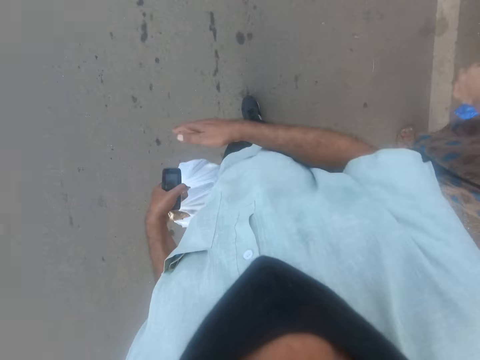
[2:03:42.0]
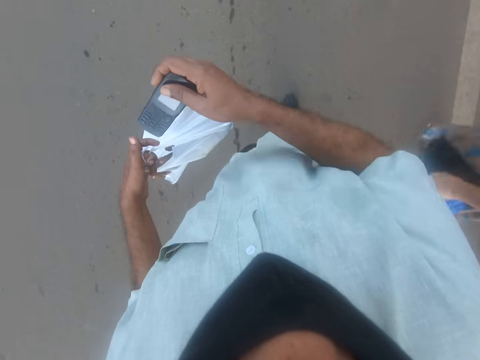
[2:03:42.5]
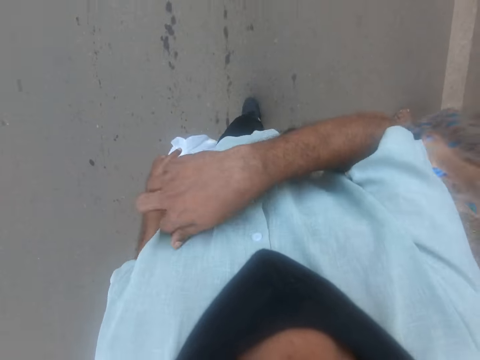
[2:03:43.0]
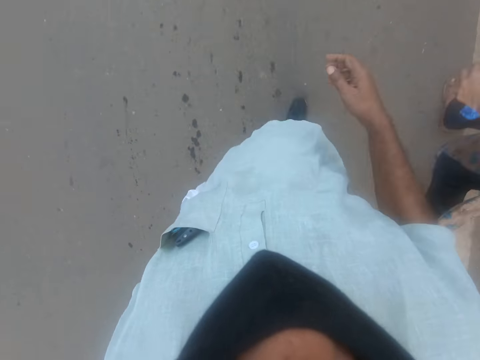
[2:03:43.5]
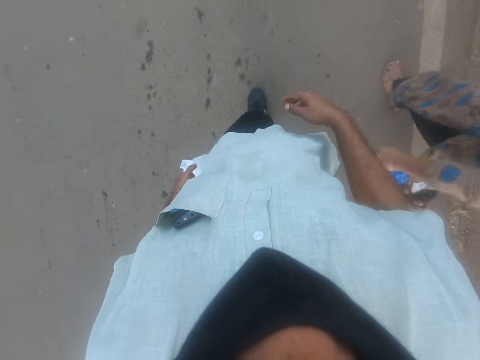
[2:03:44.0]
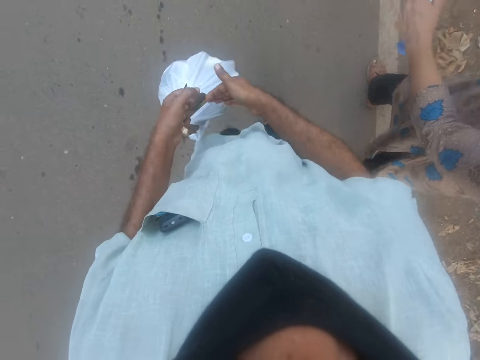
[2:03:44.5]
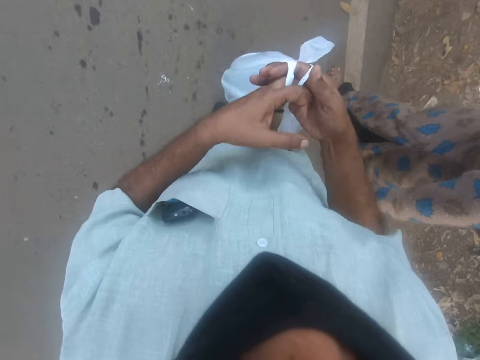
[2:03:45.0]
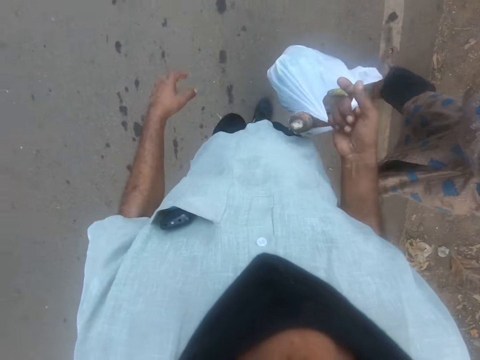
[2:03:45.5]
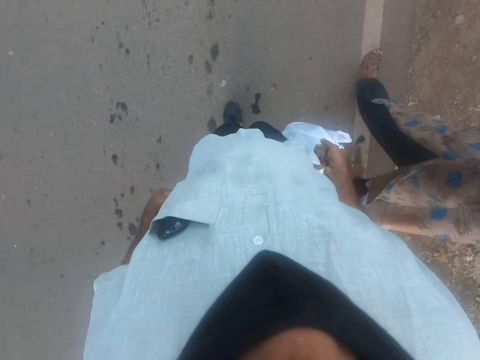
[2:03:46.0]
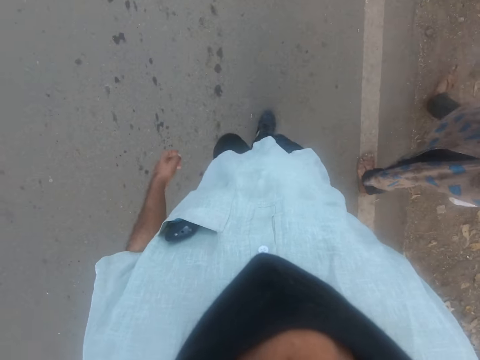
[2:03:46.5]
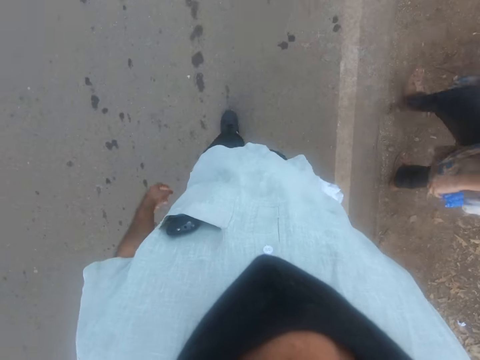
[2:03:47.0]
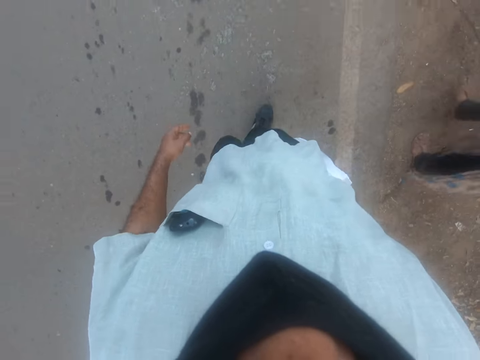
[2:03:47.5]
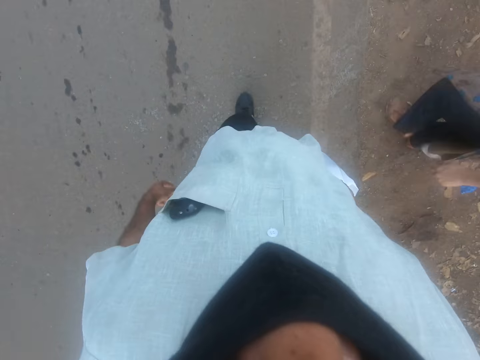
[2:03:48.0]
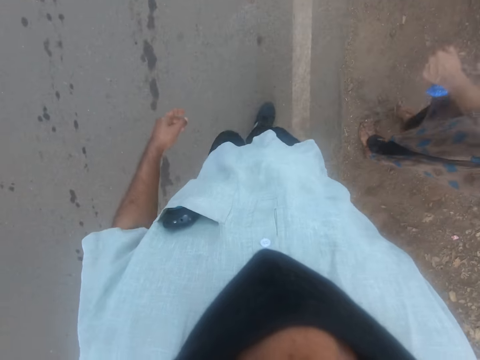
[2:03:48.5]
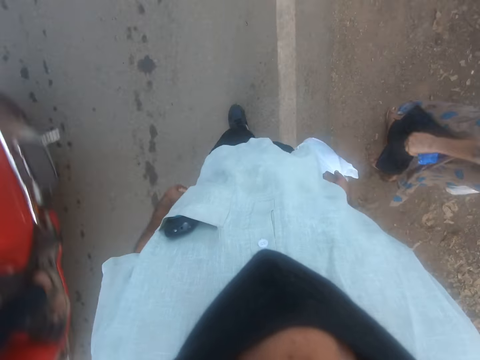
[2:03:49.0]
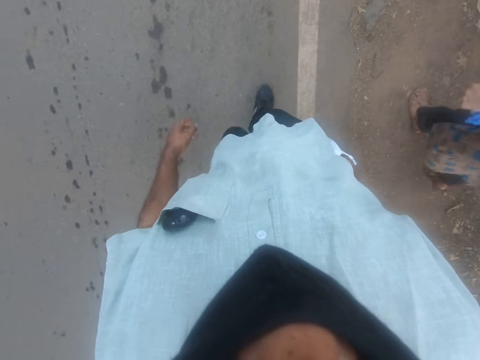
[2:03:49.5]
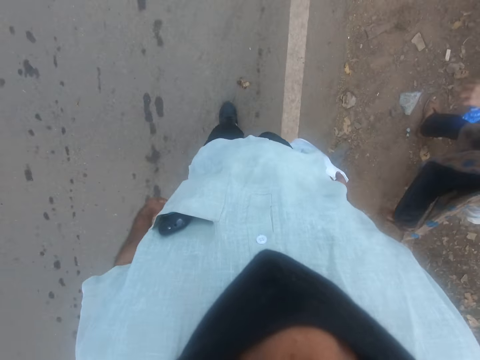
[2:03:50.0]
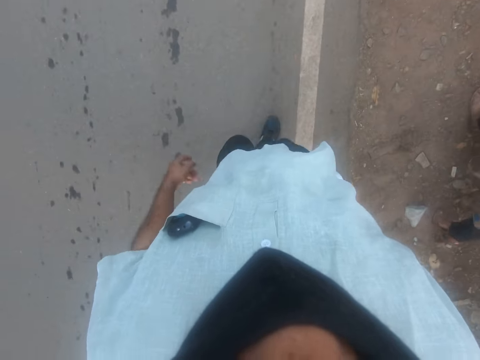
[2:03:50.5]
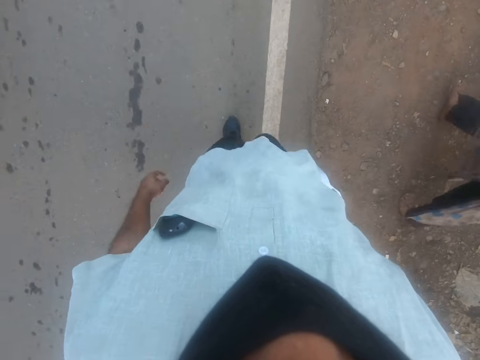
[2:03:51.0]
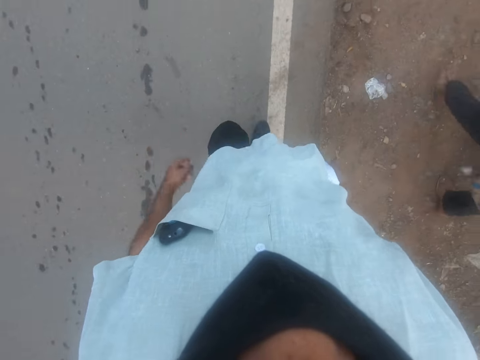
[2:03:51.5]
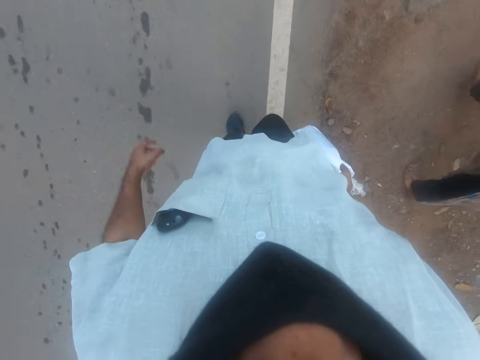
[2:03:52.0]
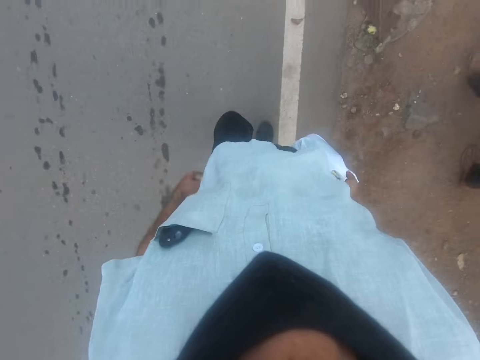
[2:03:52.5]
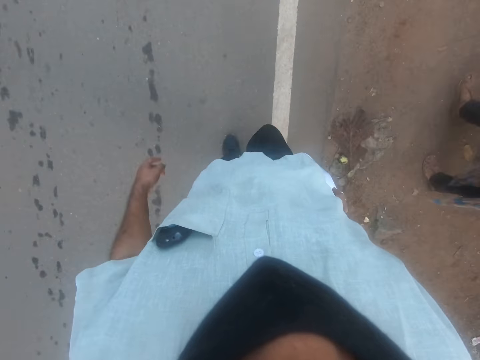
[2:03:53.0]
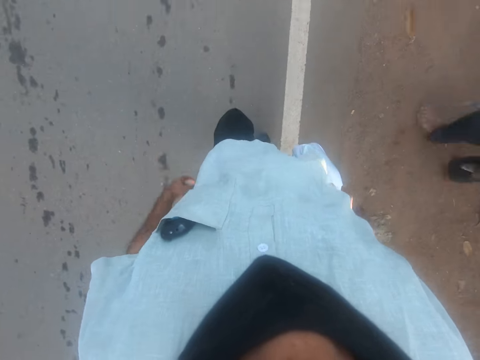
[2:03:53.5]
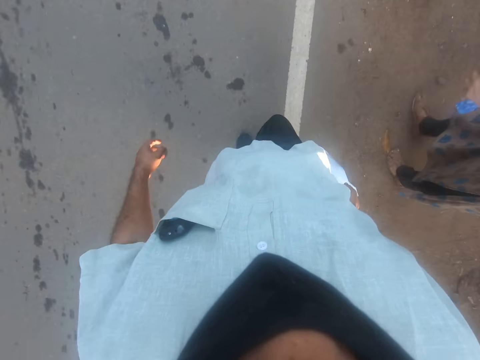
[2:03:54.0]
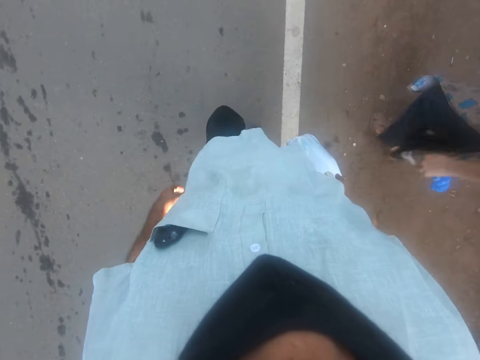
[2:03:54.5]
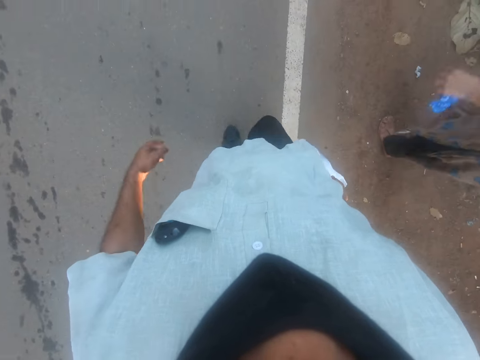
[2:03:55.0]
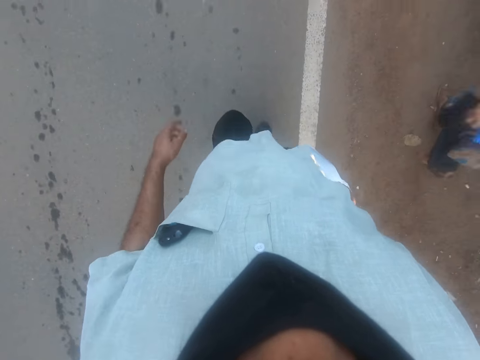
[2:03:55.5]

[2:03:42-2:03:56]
The camera wearer collects a phone from his left hand with his right hand while walking. He holds the phone with his right hand. He puts the phone in his chest pocket with his right hand while walking. He walks forward. He transfers the nylon in his left hand to his right hand while walking. He walks forward.

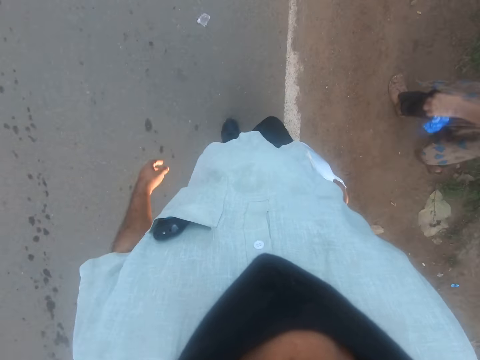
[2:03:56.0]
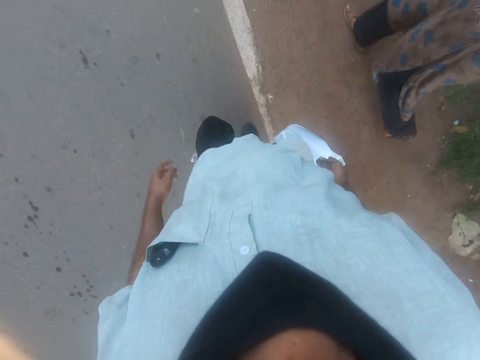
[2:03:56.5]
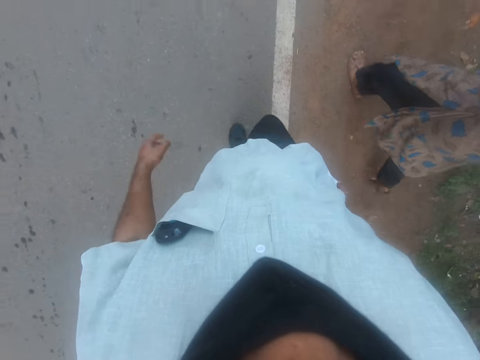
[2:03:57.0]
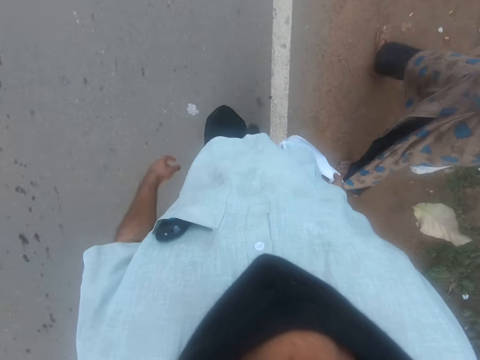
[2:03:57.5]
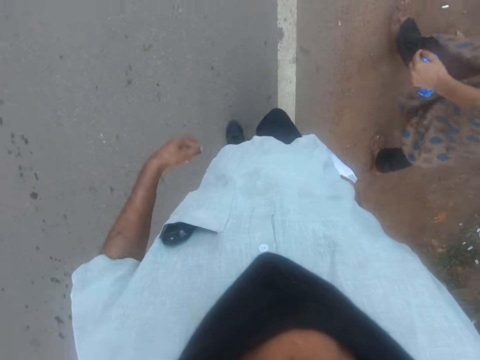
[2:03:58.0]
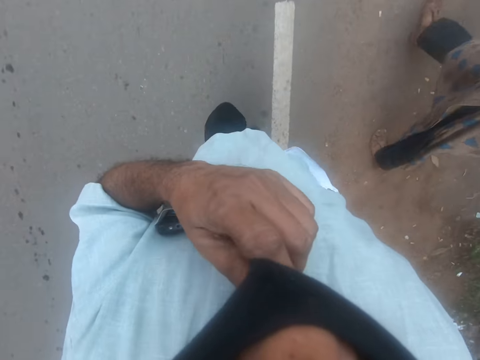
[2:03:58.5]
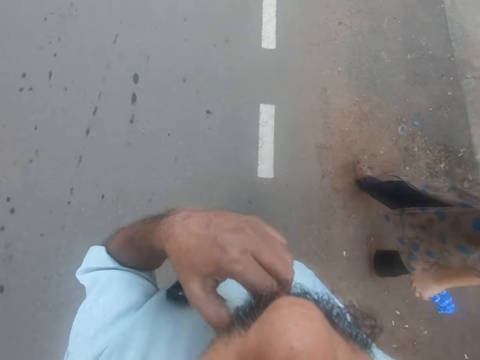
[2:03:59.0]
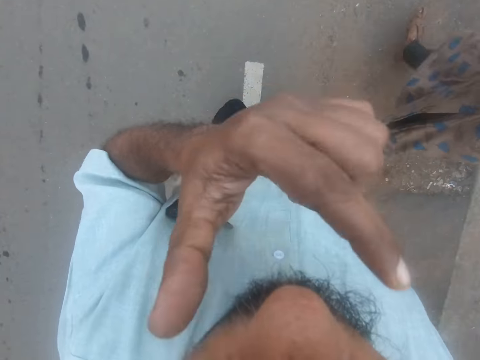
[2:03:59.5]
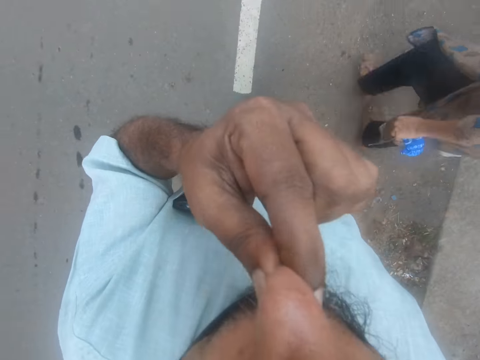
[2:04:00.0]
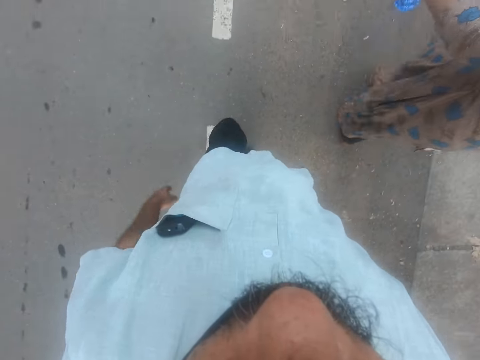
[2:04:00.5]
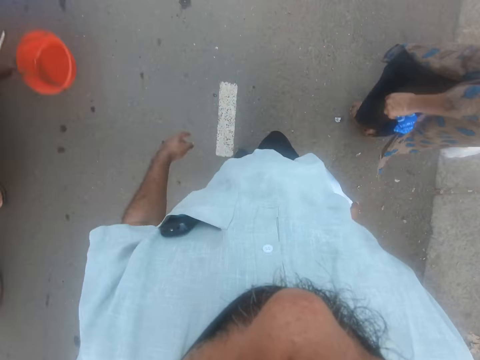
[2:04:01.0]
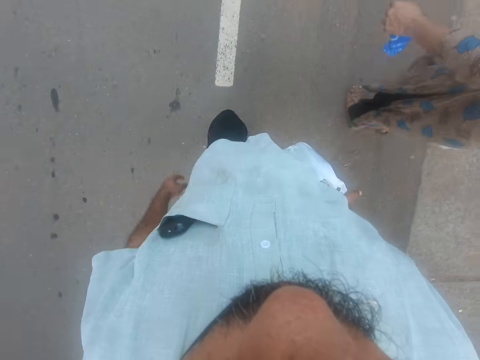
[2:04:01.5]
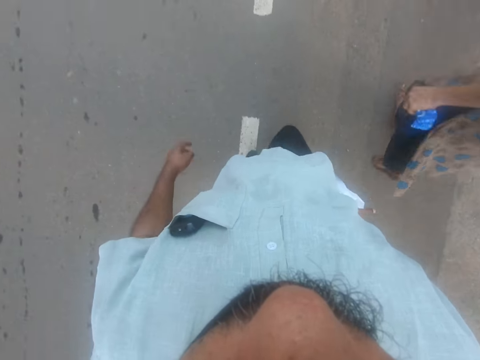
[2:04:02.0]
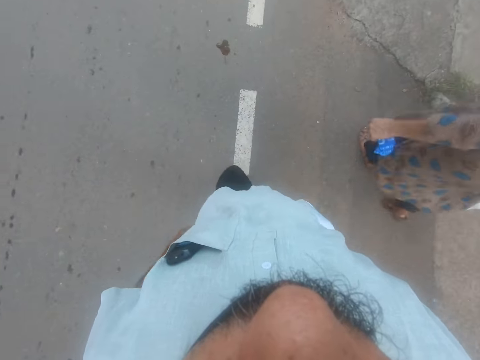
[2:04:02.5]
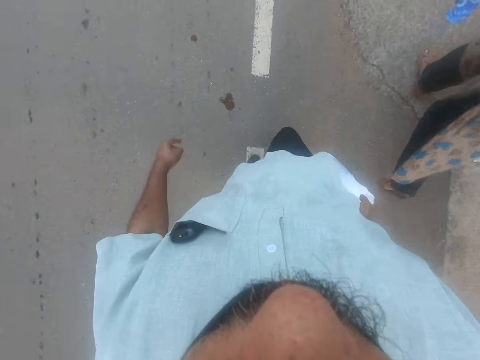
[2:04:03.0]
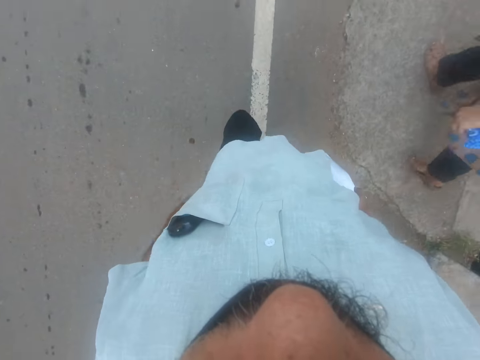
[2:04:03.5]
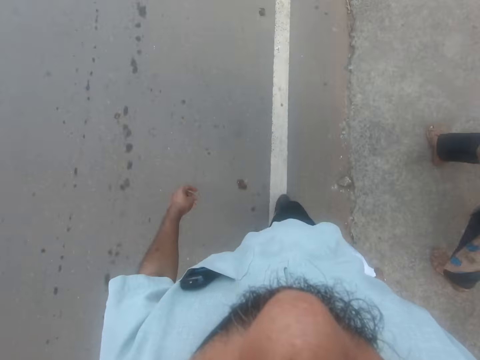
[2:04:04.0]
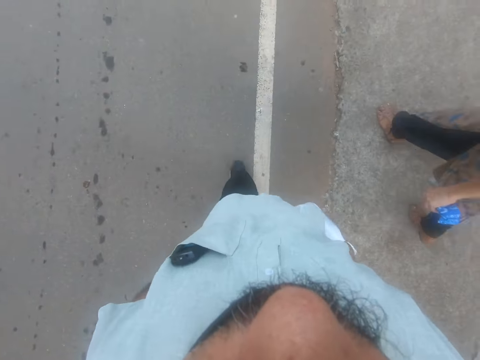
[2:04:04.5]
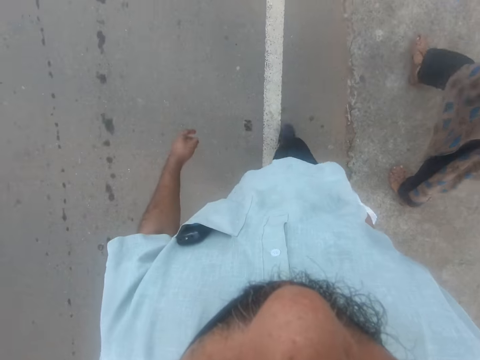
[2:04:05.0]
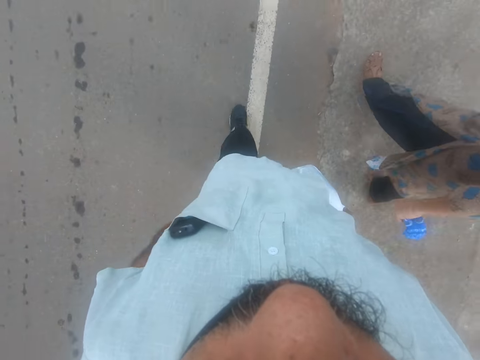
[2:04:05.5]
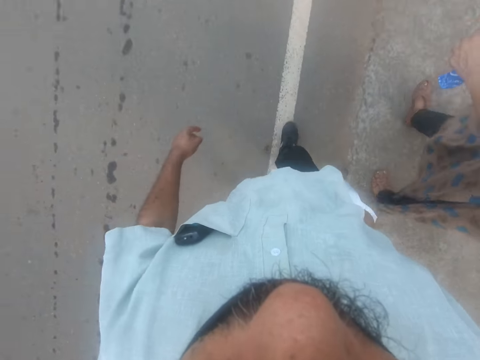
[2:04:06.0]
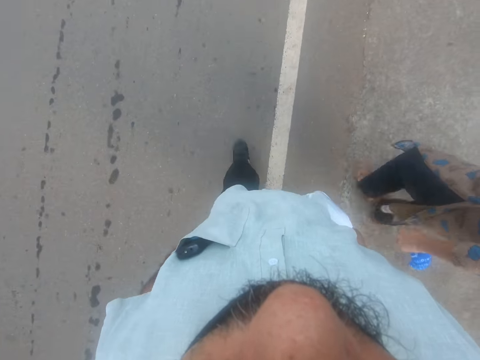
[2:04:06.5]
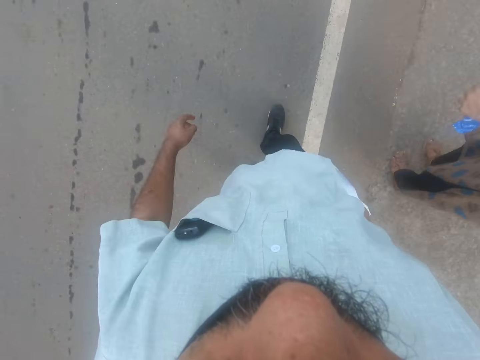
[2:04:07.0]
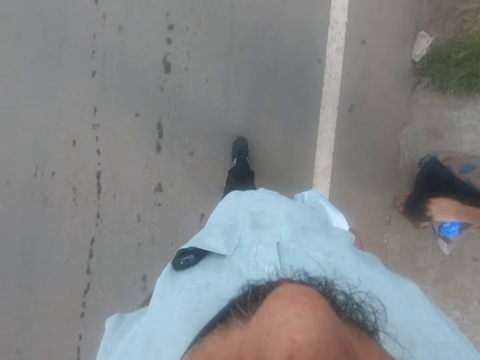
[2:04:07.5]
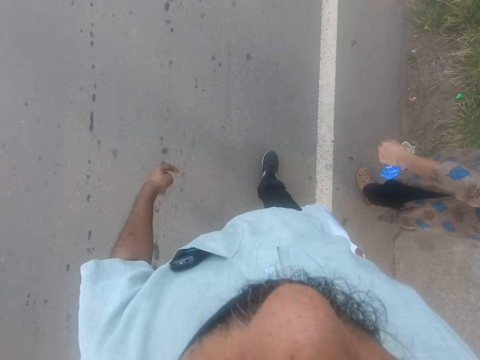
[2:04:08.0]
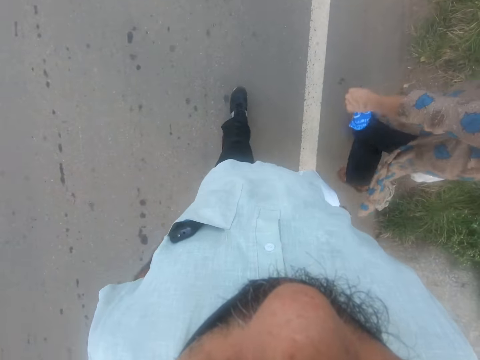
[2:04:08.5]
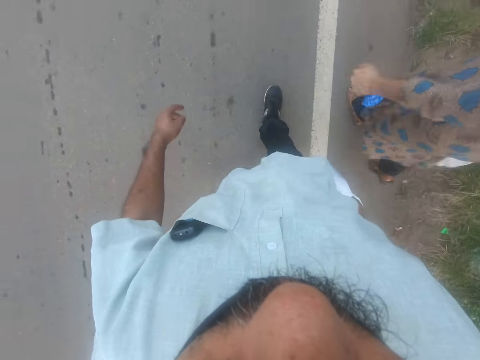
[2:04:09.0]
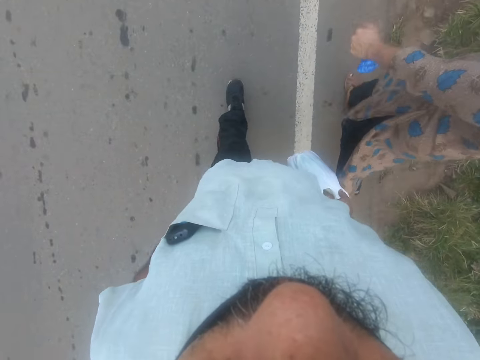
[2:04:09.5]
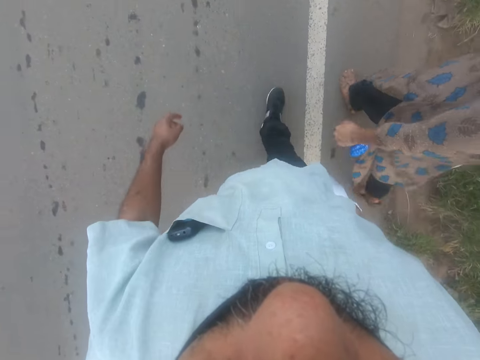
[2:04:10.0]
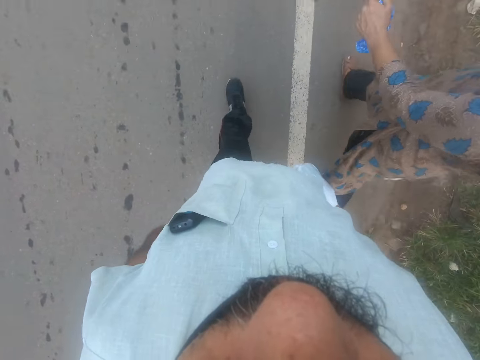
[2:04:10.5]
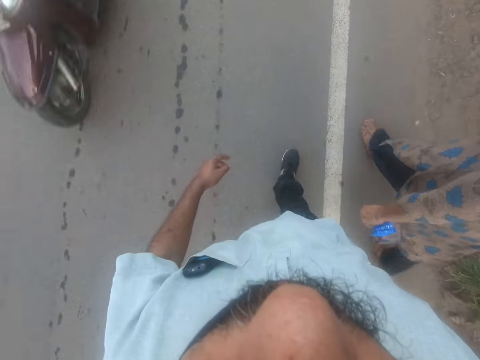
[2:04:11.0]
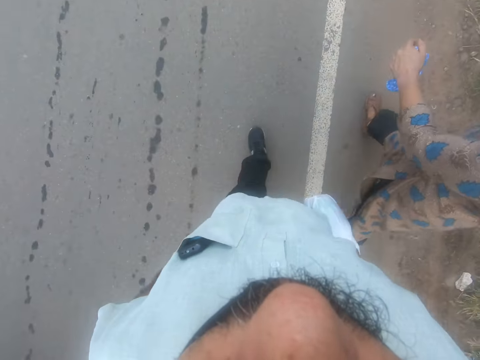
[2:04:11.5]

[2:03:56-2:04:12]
The camera wearer adjusts his nose mask with his left hand. He pulls his face mask with the left hand. He walks forward, touches his nose and walks forward. A woman walks in front of the camera wearer.
